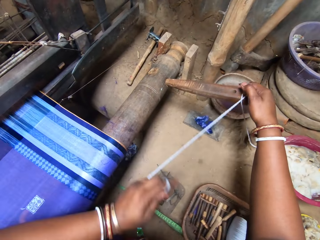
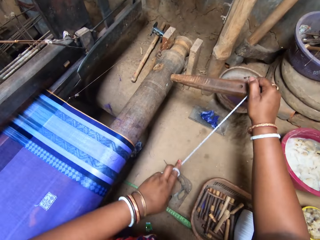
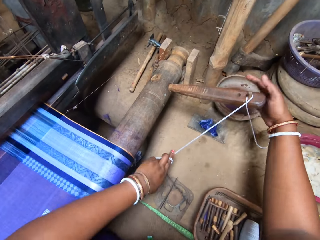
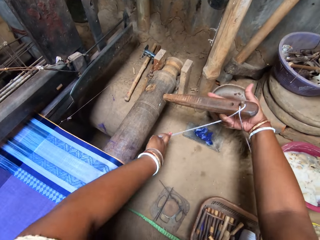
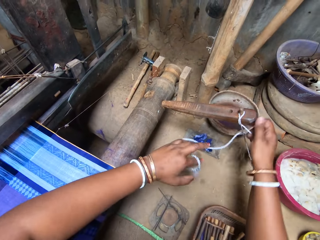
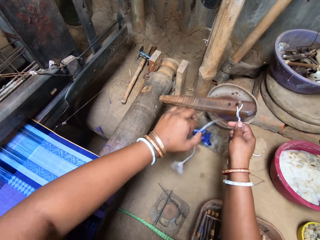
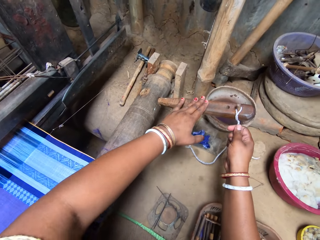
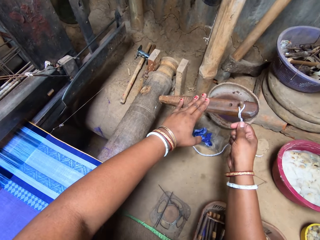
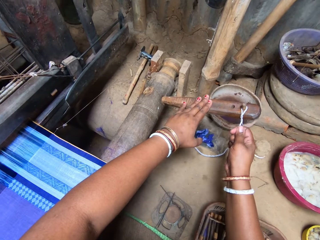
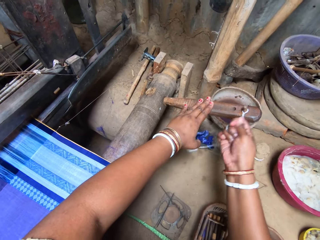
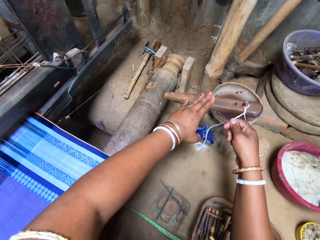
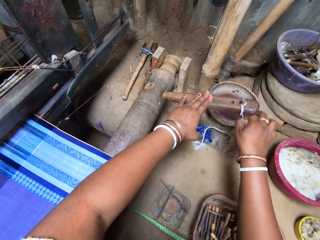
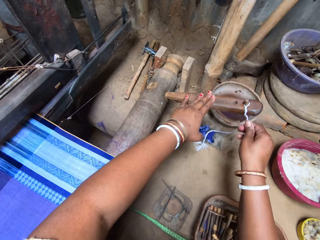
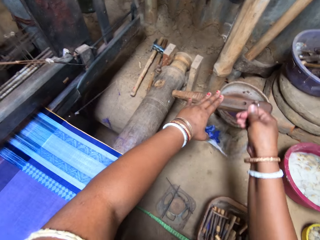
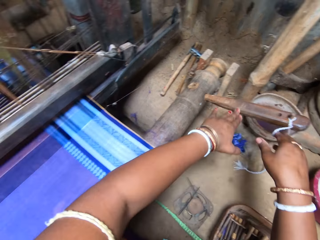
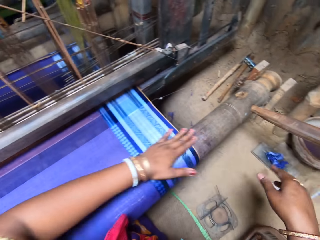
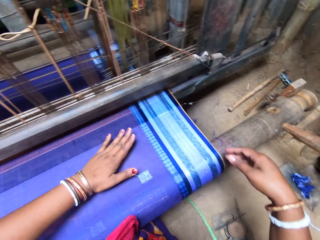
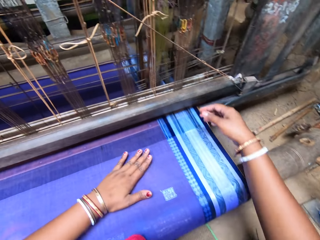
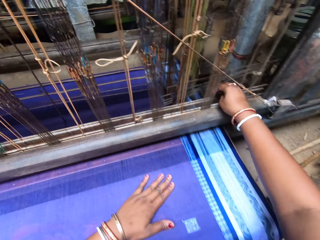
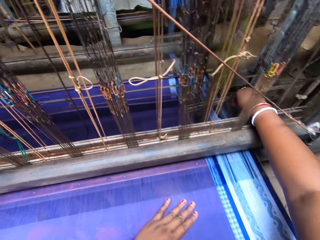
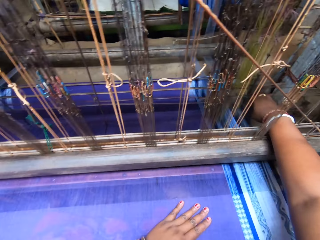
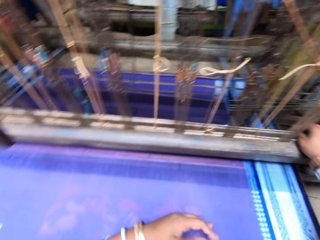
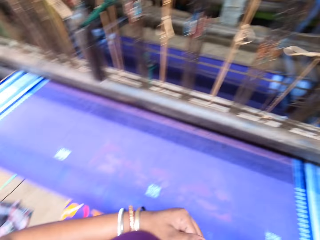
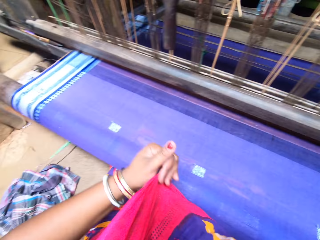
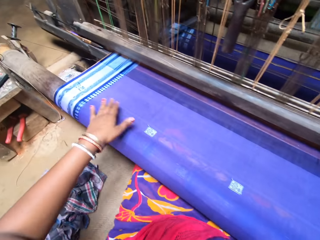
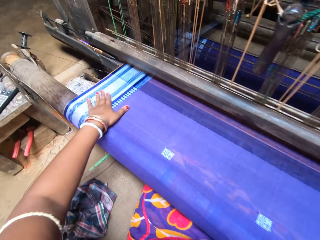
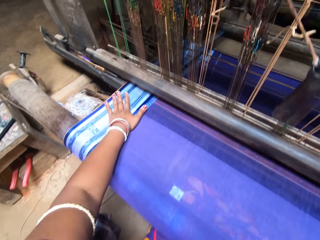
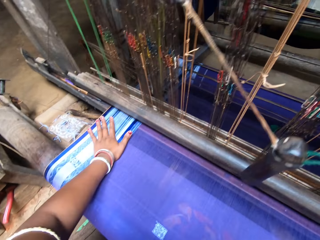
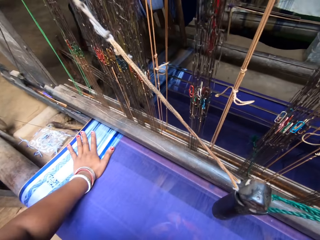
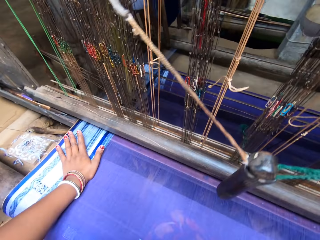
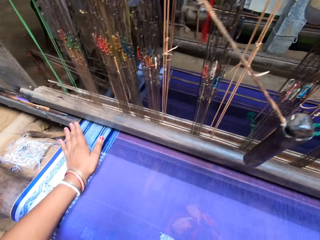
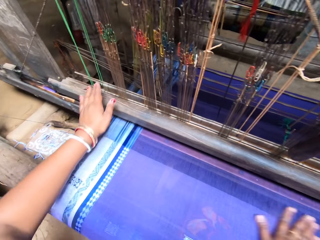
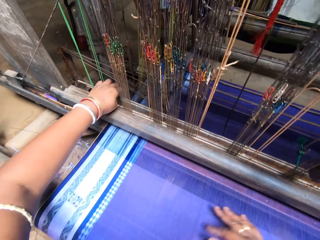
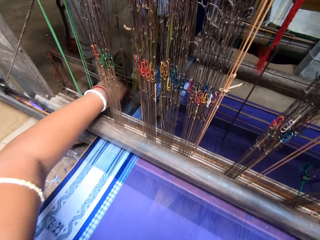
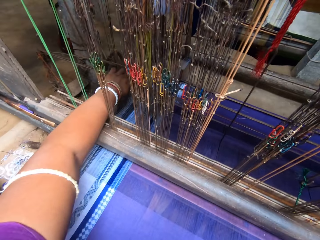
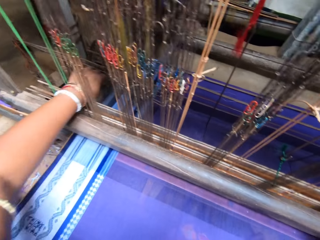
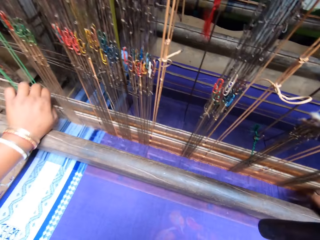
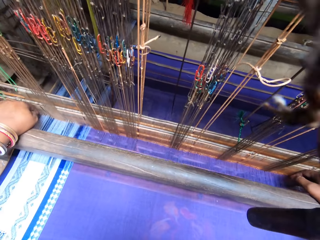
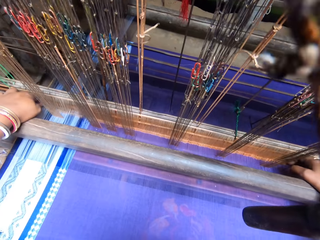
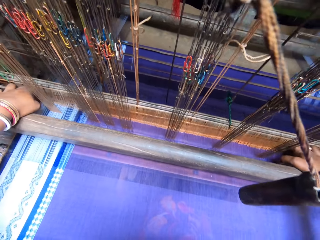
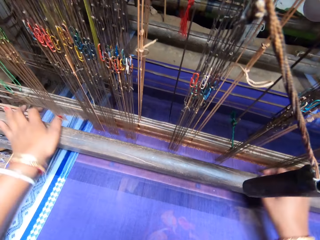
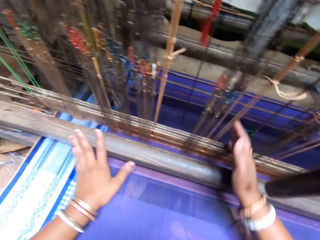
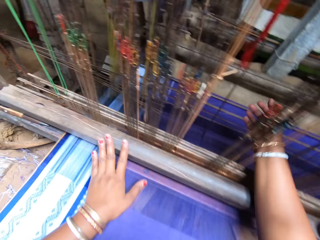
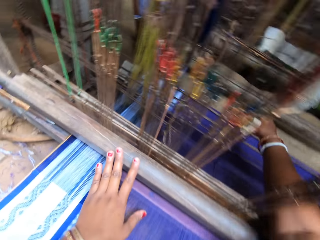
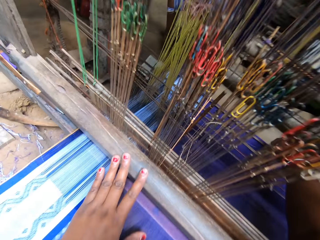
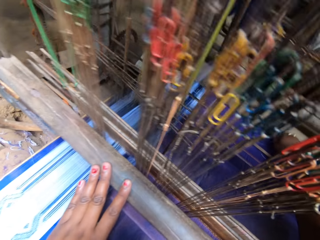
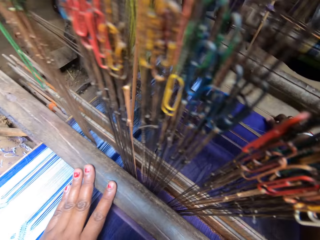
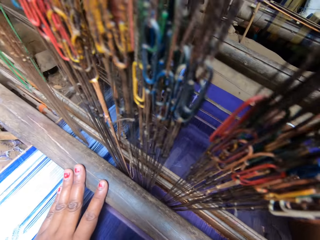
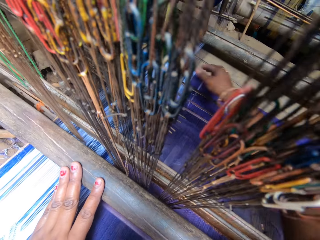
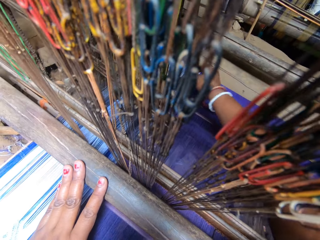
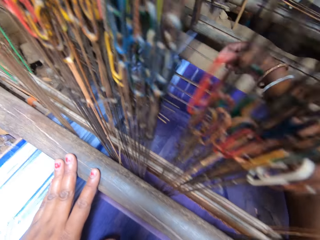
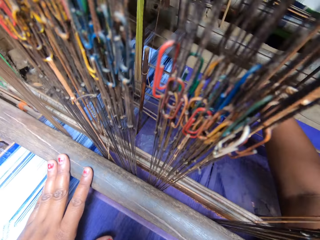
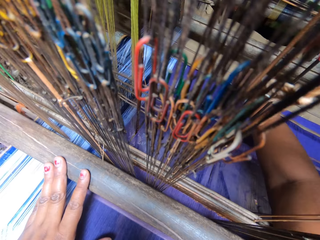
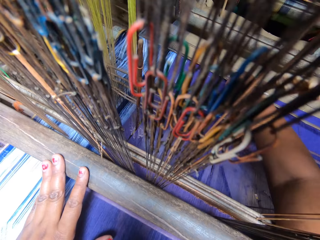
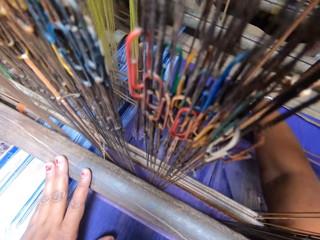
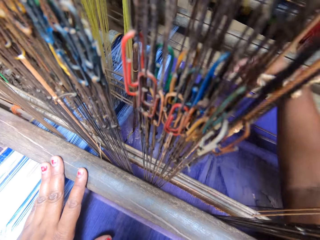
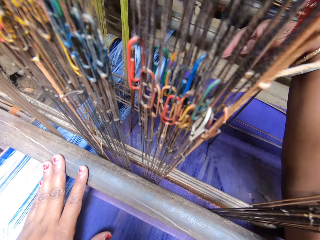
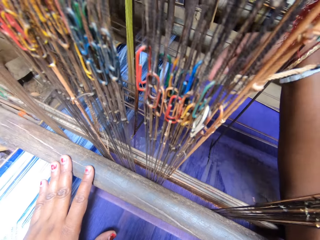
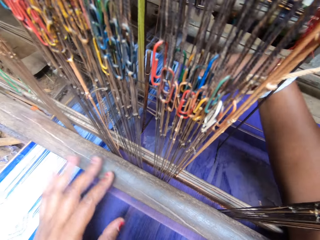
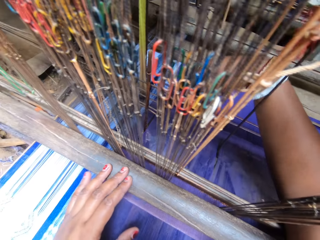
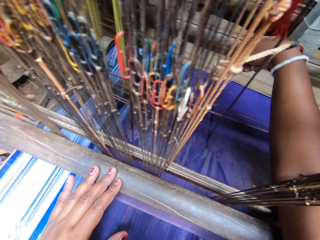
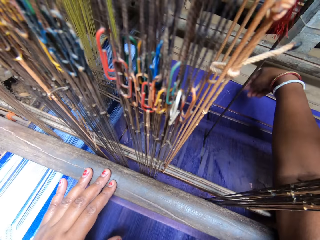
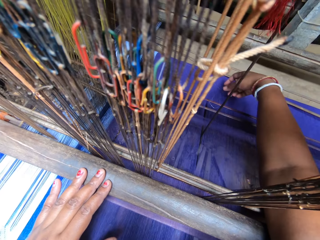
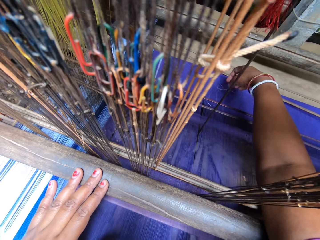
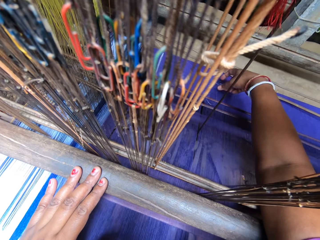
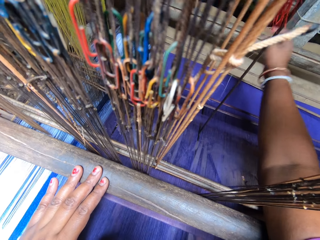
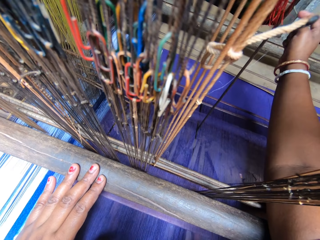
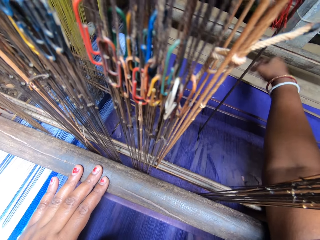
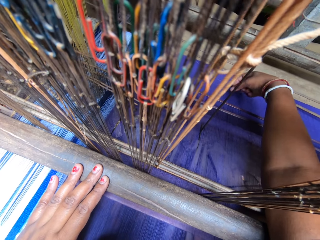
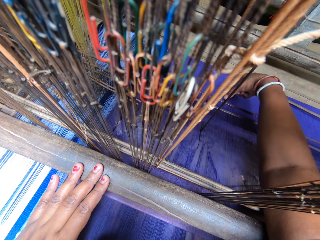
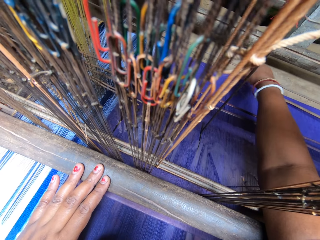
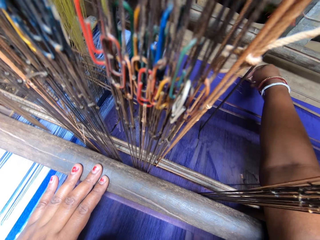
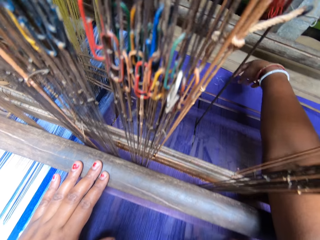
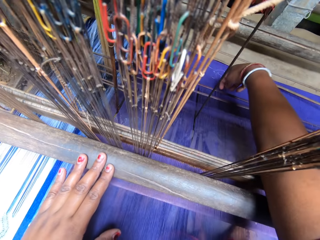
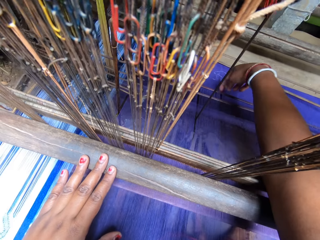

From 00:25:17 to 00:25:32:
The camera wearer ties a rope on the cloth roller extension with both hands. She pulls a thread. She places her left hand on the cloth extension. She weaves the thread. She places her left hand on the fabric. She adjusts a warp yarn on the loom with her right hand. She touches the fabric. She adjusts a warp yarn on the loom with her left hand. She moves the textile machine. She places both hands on the beam. She adjusts a weft on the loom with her right hand. She pulls a thread.

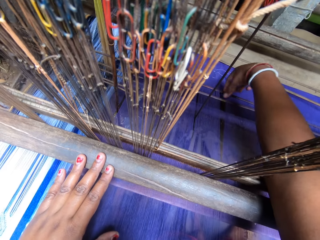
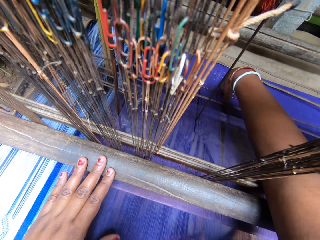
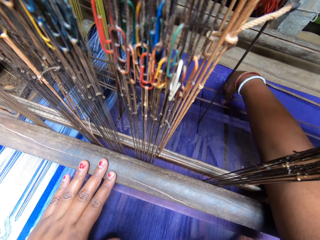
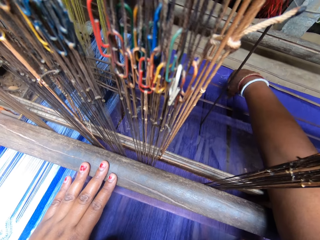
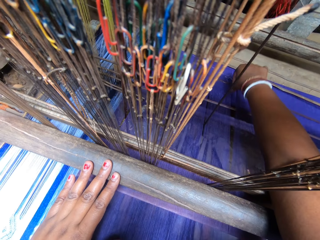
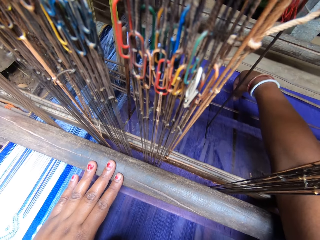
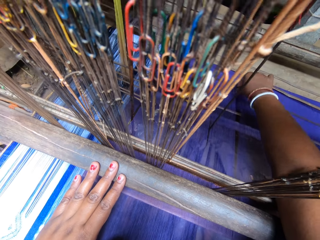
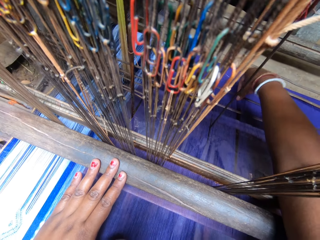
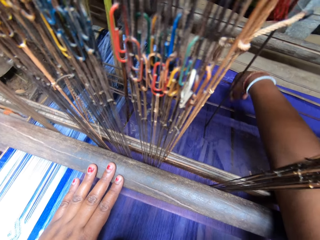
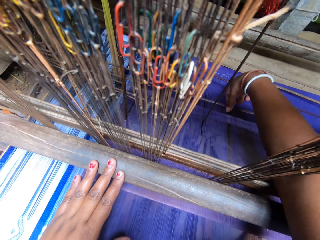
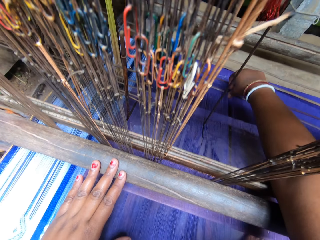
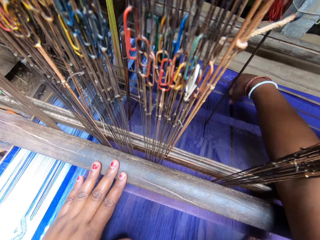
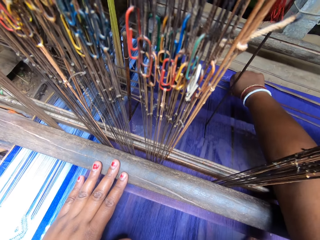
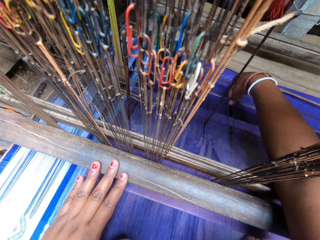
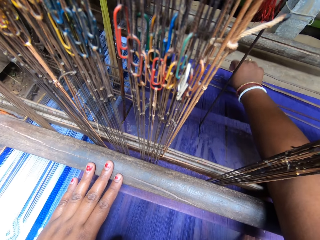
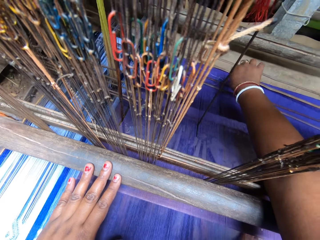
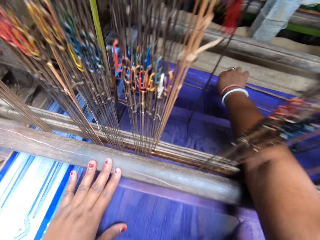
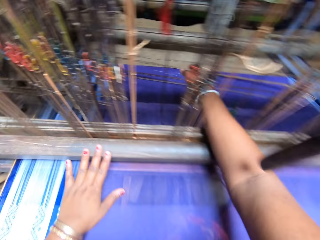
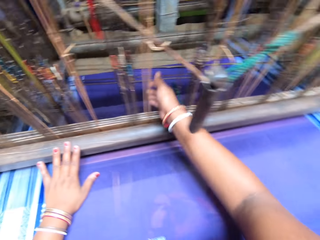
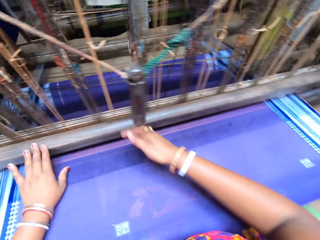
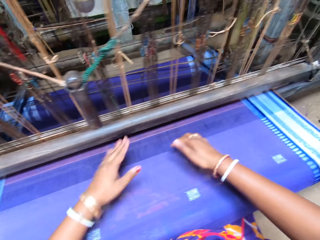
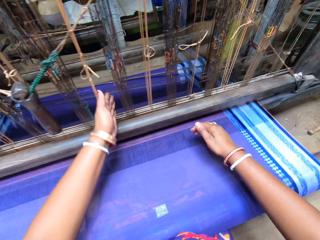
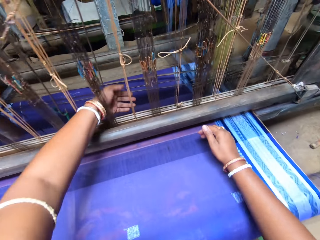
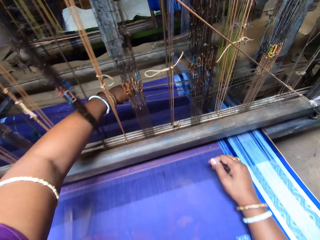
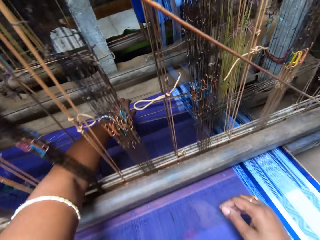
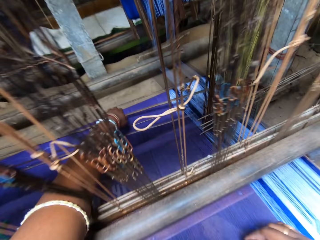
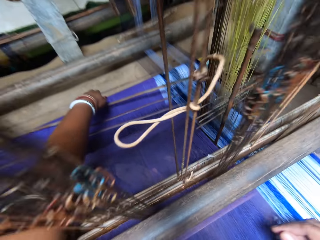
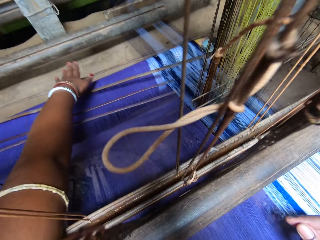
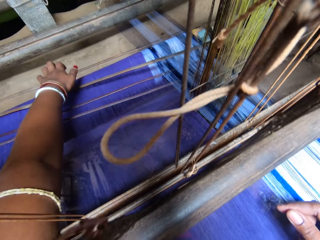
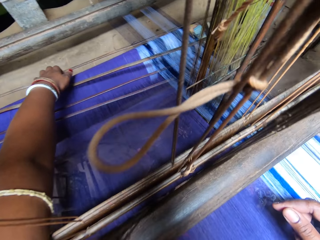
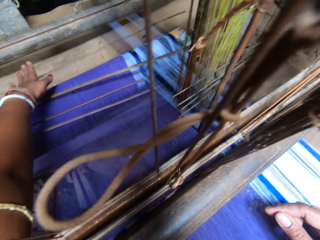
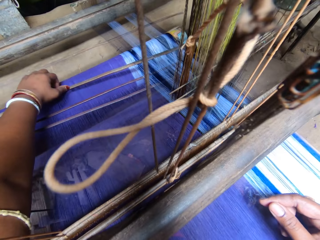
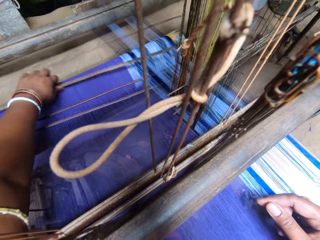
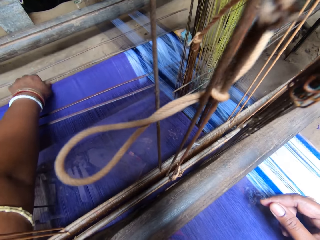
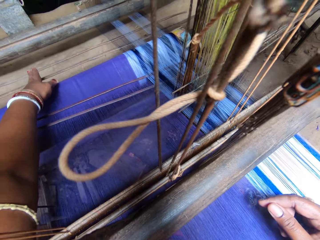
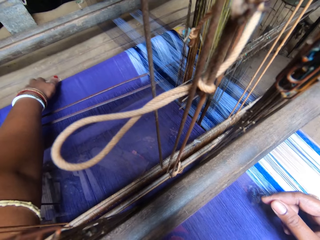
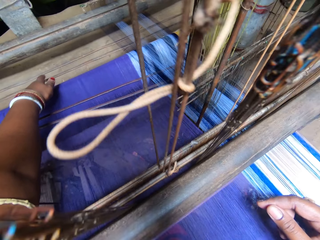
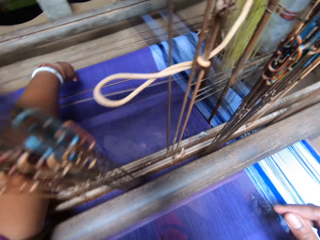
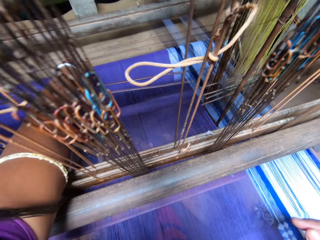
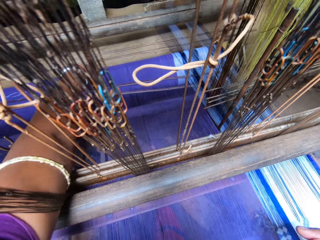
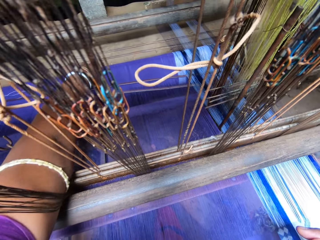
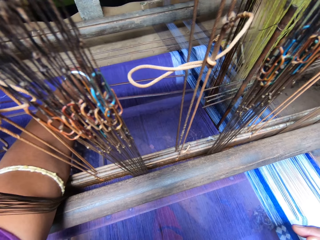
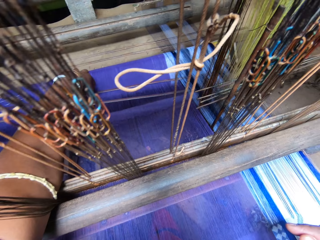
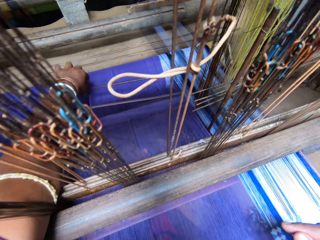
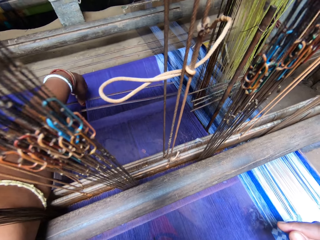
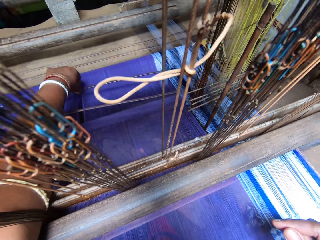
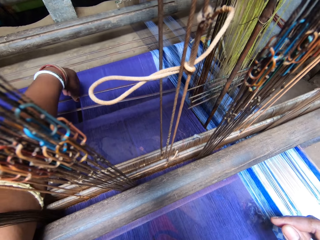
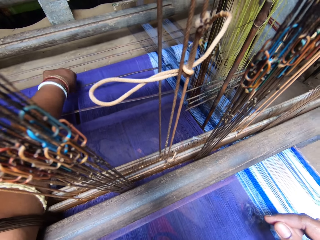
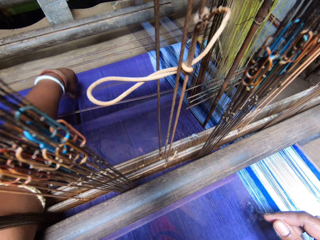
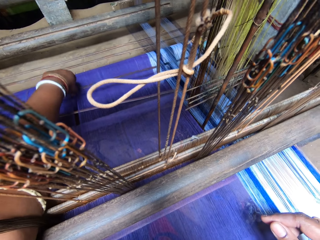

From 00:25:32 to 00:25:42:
The camera wearer adjusts the textile machine. She adjusts the weft on the loom with her left hand.
